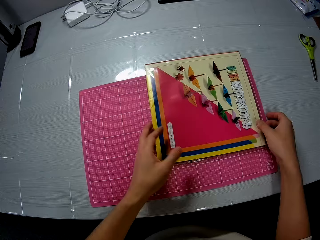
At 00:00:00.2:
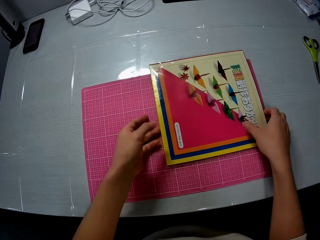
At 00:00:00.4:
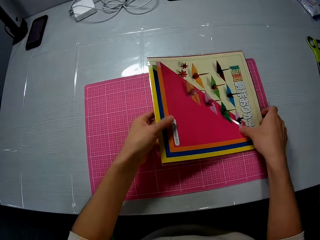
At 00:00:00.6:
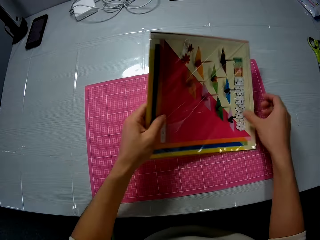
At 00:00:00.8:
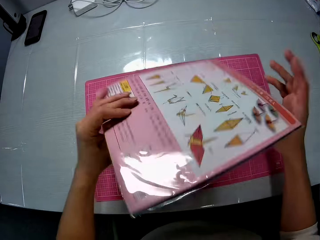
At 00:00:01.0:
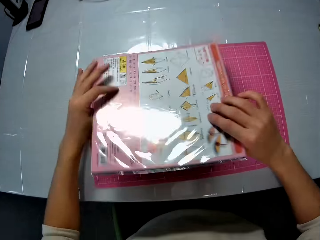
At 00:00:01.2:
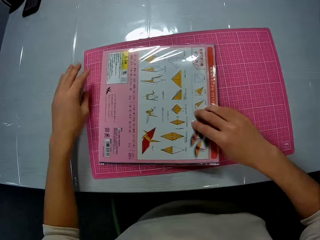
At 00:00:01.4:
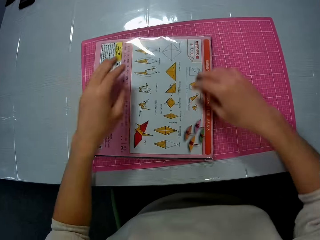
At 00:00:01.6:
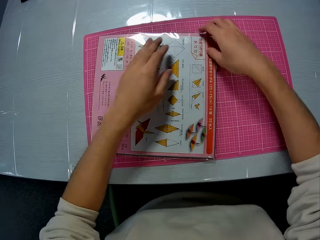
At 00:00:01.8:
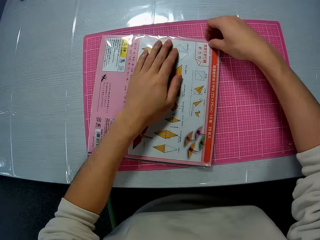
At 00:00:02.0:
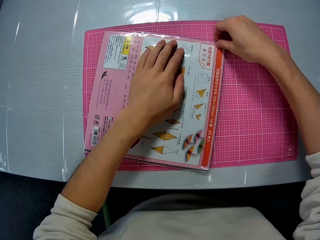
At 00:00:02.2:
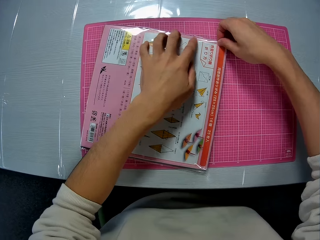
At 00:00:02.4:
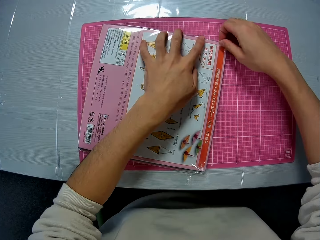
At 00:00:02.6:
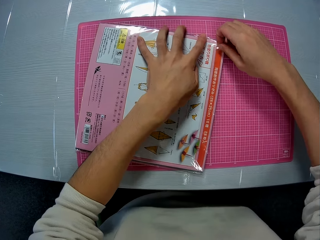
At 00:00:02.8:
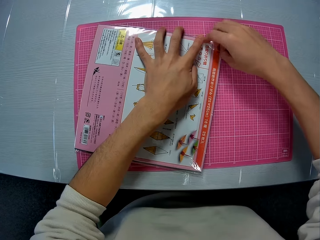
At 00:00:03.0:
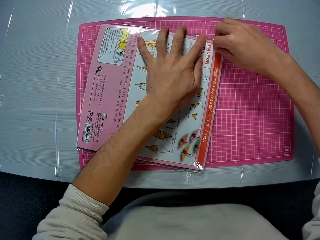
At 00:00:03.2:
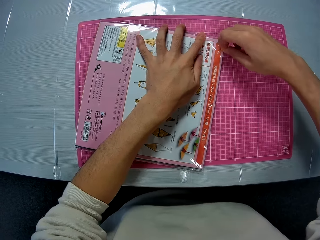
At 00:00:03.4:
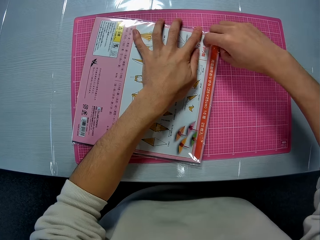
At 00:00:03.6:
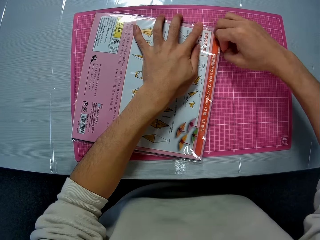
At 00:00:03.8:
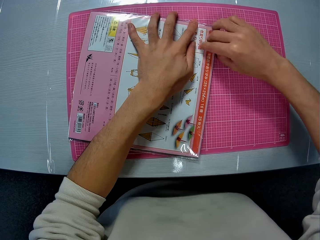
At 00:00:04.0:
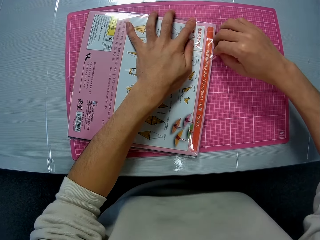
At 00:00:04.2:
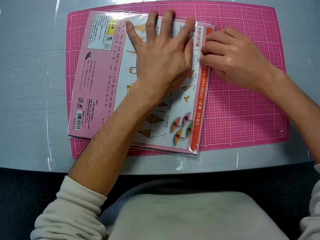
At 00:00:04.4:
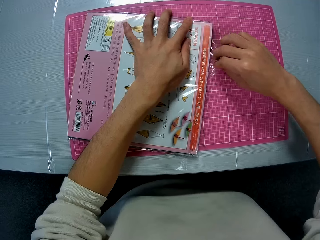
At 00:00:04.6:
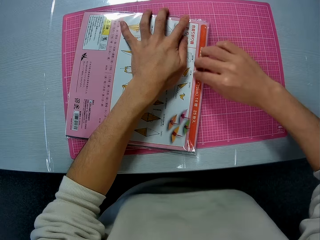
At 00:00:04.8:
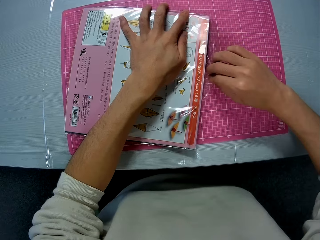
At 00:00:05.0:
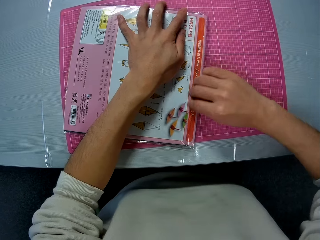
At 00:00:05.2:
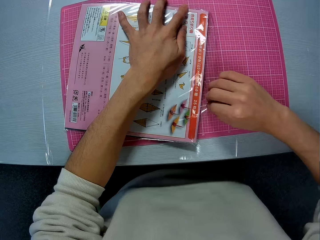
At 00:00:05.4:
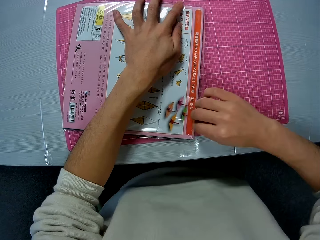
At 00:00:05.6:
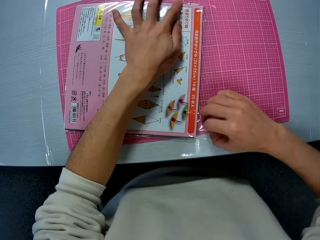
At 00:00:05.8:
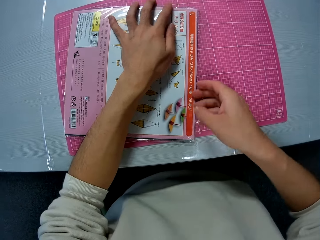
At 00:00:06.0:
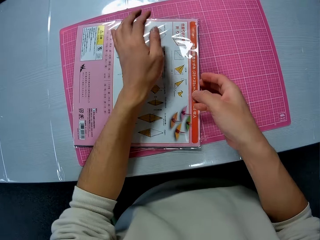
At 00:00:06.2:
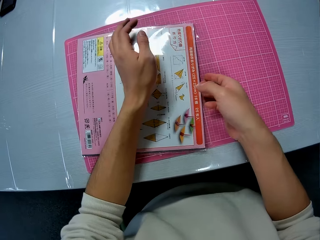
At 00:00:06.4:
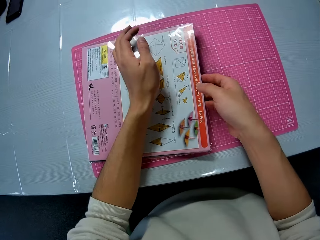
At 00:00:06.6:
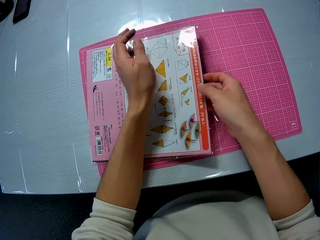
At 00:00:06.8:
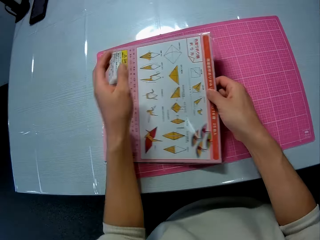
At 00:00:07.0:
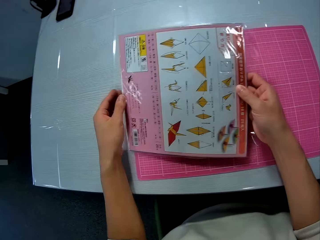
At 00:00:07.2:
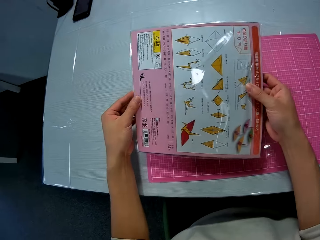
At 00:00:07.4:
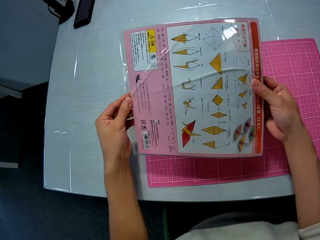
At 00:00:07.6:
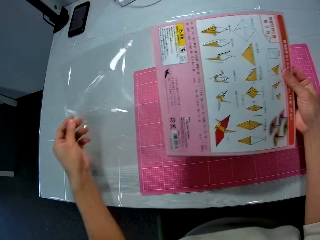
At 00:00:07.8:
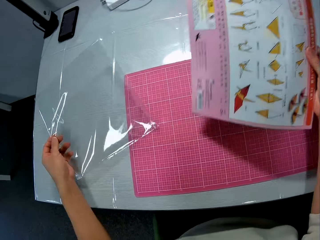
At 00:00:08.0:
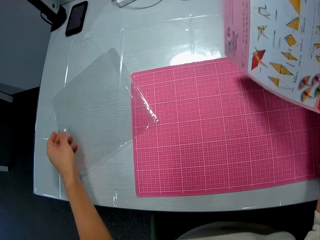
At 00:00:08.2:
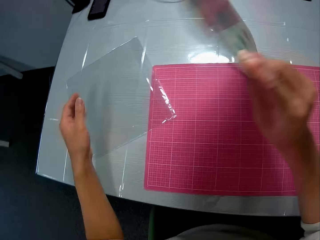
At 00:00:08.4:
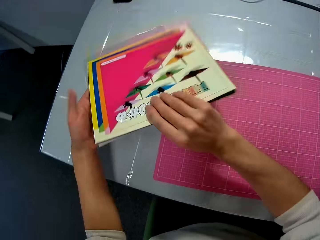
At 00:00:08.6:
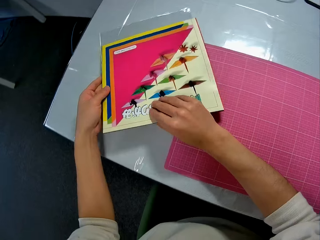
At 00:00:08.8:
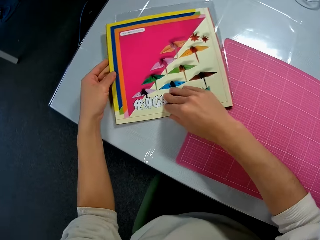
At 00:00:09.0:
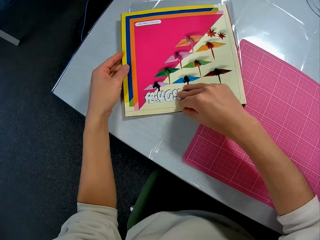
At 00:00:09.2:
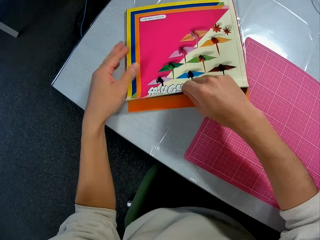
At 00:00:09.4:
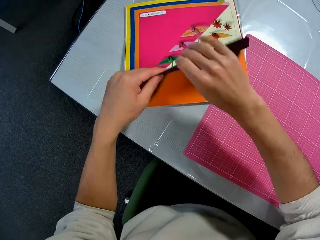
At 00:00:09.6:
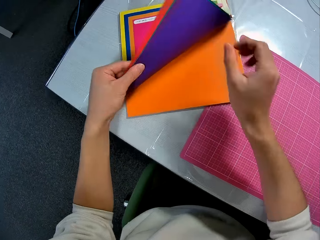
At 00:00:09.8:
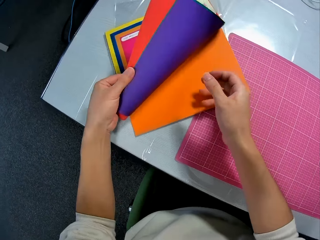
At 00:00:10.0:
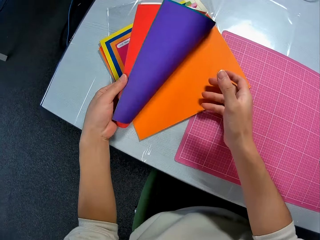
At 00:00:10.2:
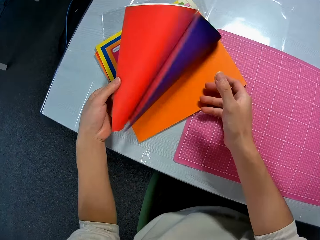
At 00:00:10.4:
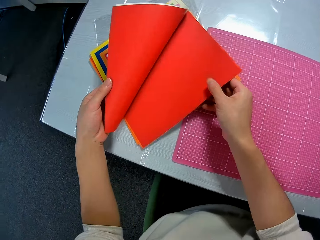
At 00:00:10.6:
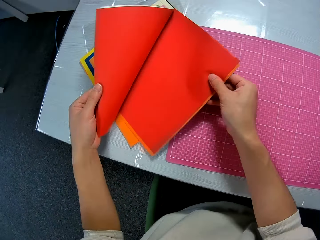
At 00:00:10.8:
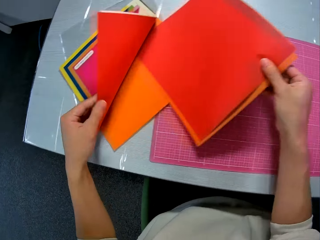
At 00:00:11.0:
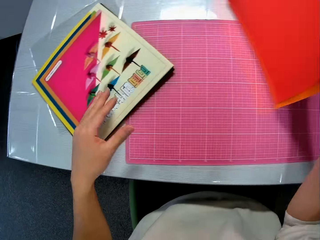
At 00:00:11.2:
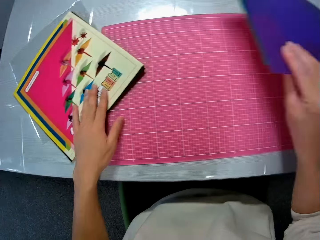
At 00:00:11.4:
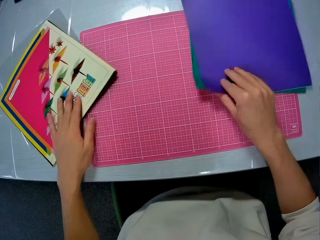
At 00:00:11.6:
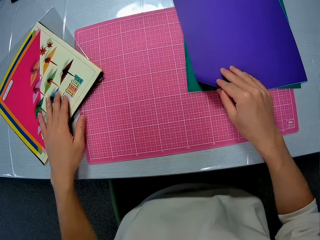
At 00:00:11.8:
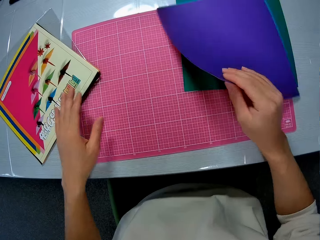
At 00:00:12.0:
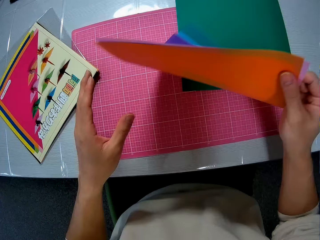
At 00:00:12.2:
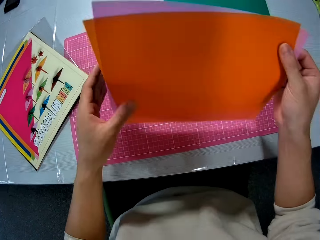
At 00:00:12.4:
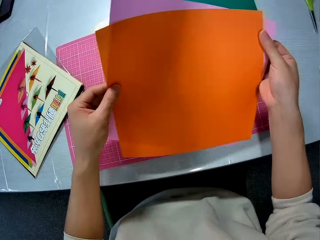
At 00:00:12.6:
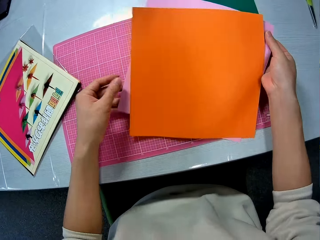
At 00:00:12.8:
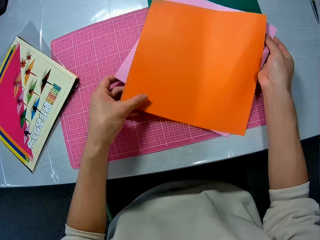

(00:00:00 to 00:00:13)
The camera wearer picks a pack of craft sheets or construction paper book from the table. They turn the construction paper book, drop the pack of craft sheets on the table, and open the pack of craft sheets. They open a clear vinyl cover. They remove craft sheets from the pack. They pull the clear vinyl cover from the construction paper book, place the clear vinyl cover on the table, and turn the construction paper book. They drop the pack of craft sheets on the table. They open the construction paper book. They take out some craft sheets or construction papers from the pack. They drop some of the craft sheets on the table. They pick the construction papers from the cutting mat.

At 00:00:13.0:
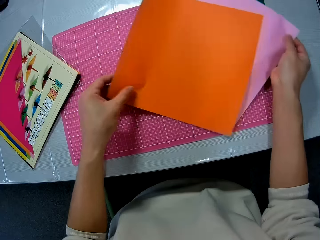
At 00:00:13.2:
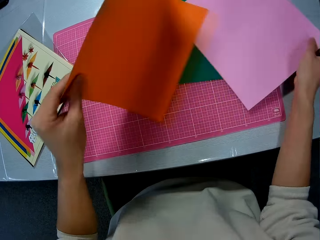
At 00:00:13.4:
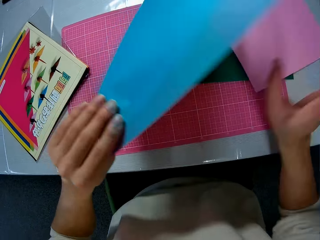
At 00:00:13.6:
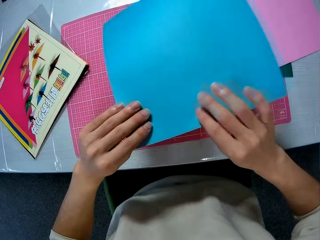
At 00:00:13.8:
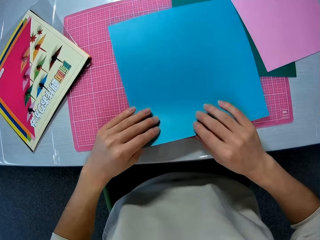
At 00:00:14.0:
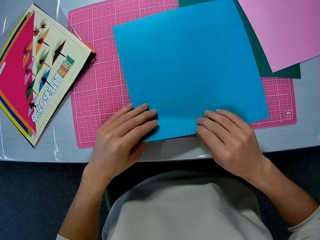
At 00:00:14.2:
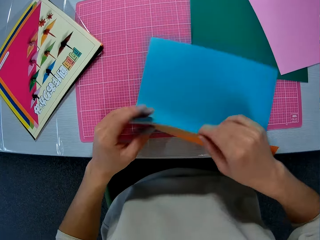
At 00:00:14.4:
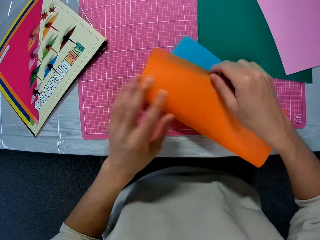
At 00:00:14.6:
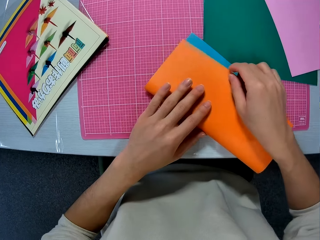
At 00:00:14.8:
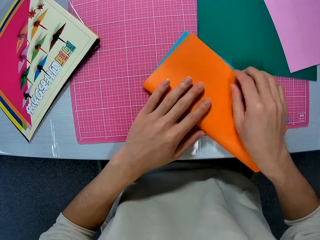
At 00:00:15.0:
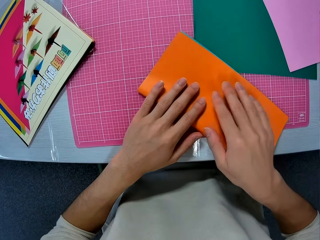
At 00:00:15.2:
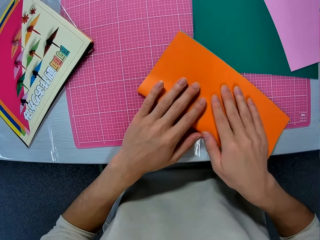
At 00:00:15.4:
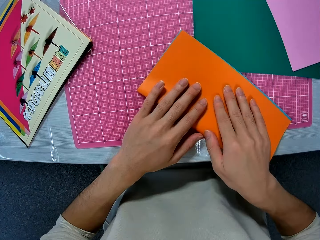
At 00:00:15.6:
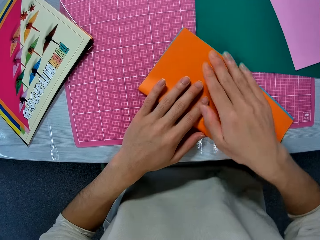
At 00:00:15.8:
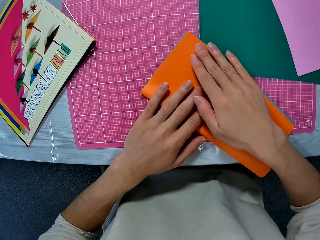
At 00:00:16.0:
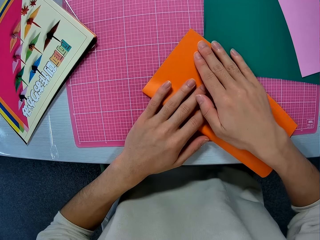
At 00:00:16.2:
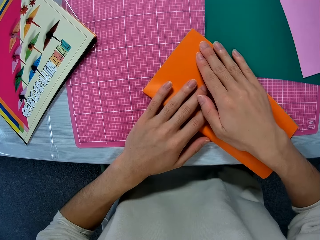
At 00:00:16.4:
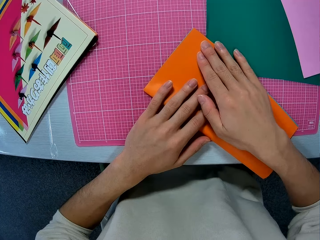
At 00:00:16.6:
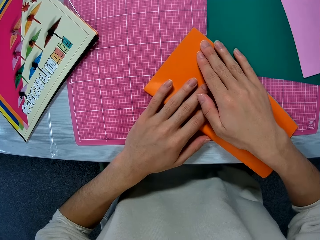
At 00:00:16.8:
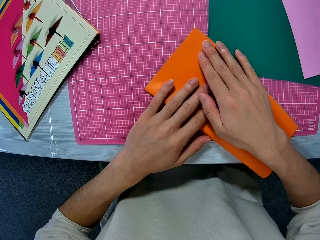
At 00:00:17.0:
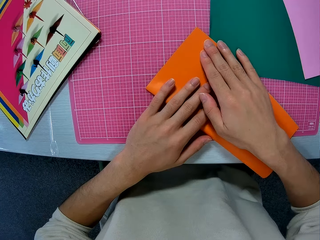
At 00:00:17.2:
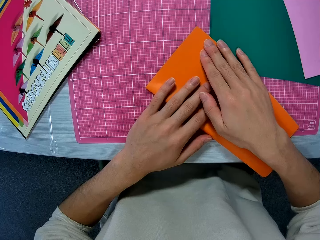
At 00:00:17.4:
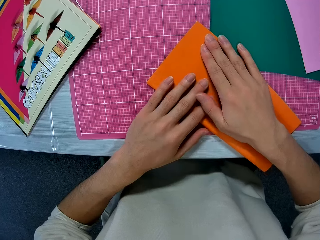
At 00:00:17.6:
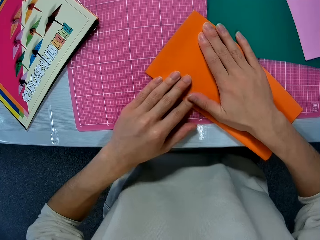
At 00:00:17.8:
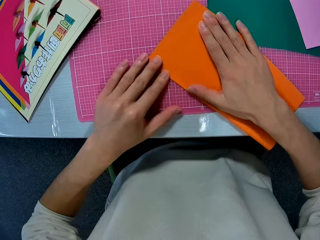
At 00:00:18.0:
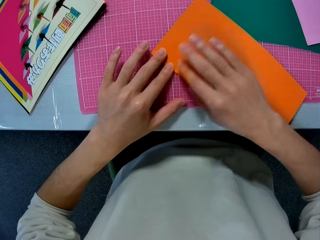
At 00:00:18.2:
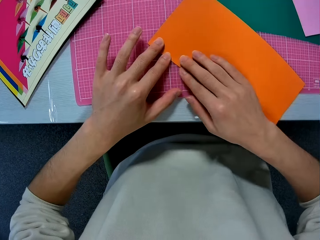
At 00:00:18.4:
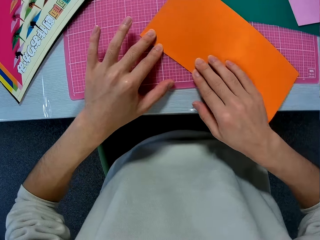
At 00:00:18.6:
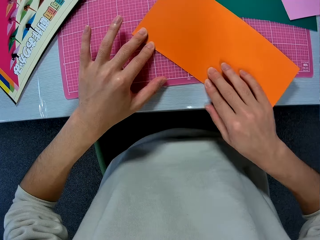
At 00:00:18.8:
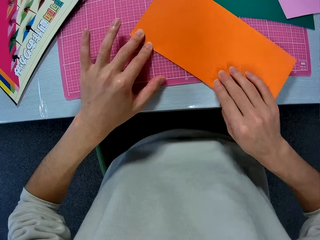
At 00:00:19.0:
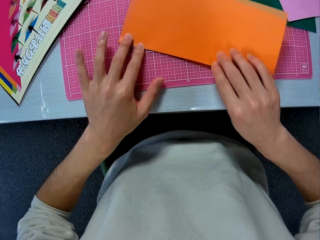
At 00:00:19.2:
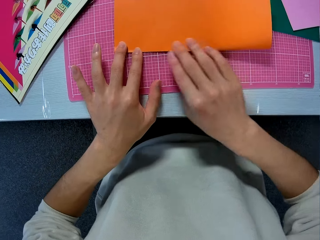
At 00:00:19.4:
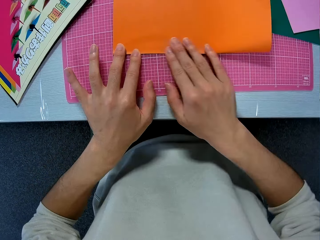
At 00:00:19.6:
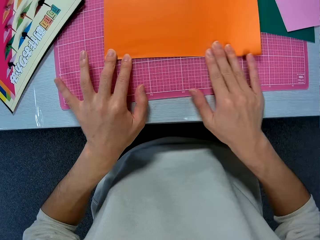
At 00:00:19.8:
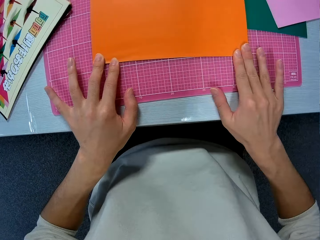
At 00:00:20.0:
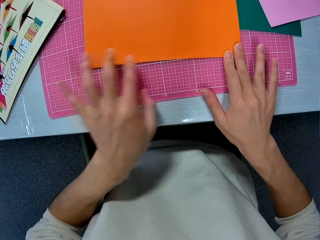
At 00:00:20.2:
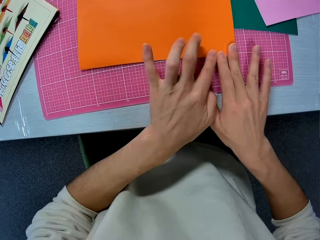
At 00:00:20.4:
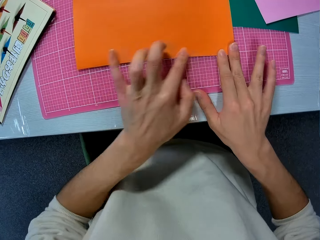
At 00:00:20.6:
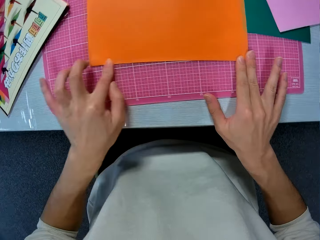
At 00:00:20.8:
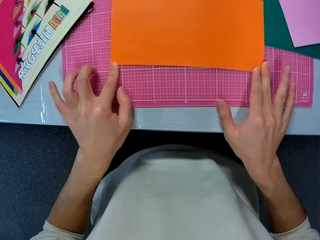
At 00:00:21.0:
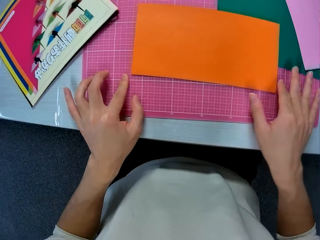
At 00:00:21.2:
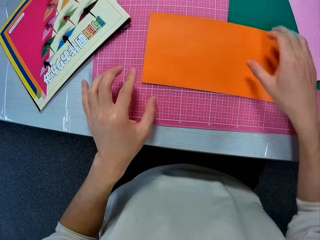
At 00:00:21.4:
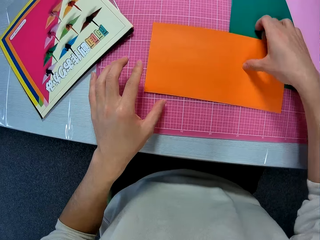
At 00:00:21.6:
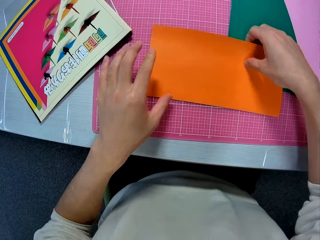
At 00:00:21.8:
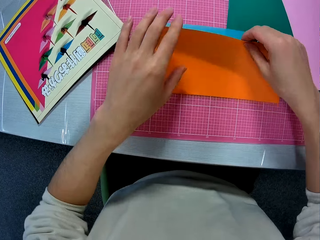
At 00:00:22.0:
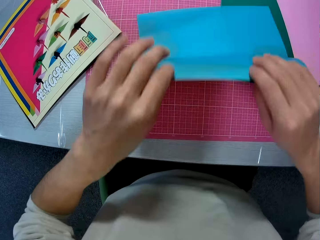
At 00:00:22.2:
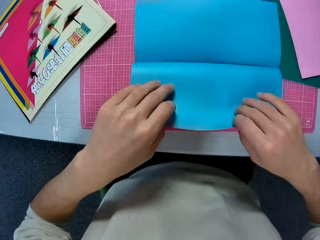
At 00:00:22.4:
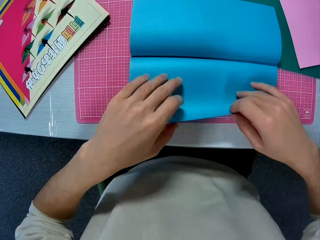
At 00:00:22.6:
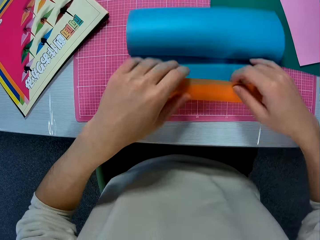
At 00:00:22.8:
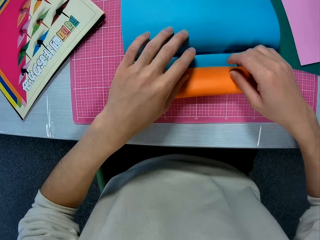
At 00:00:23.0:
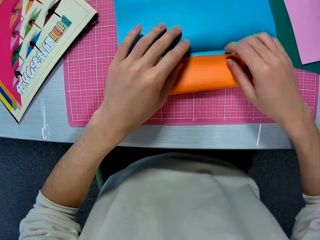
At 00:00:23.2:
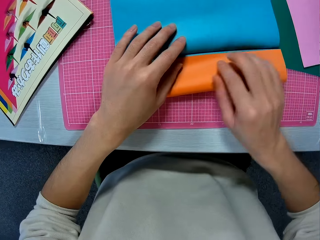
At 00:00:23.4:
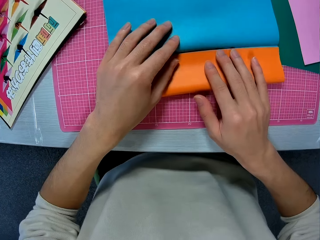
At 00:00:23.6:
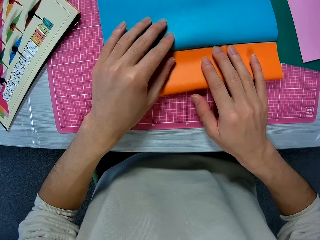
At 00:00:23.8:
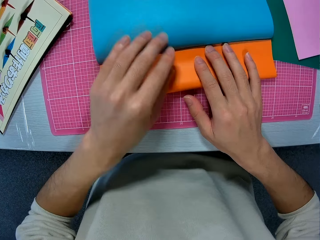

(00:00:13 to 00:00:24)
The camera wearer places a construction paper on the cutting mat. He turns the construction paper. He folds one of the craft sheets with his hands. He places the construction paper on the cutting mat. He places his hands on the construction paper. He flattens the construction paper with his hands. He turns the construction paper. He flattens the construction paper with his hands. He folds the construction paper.
